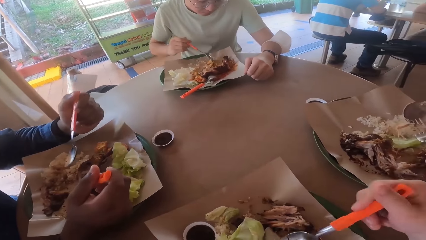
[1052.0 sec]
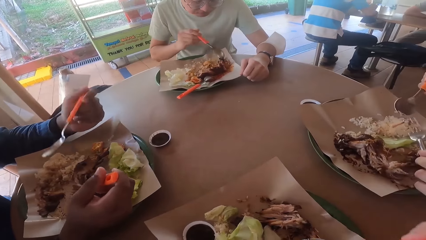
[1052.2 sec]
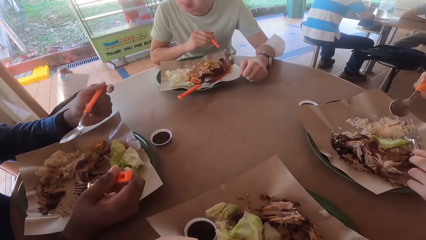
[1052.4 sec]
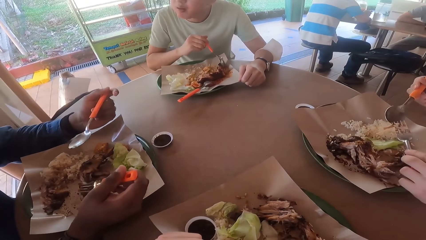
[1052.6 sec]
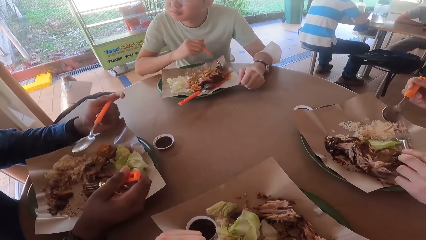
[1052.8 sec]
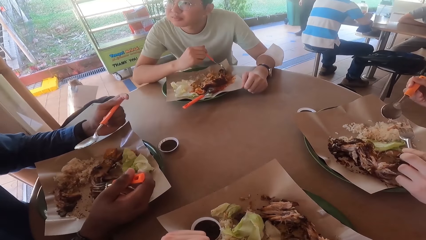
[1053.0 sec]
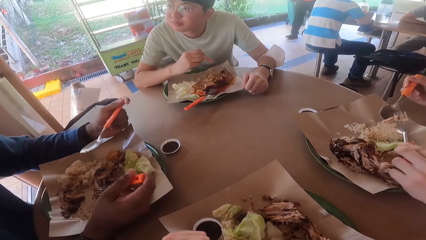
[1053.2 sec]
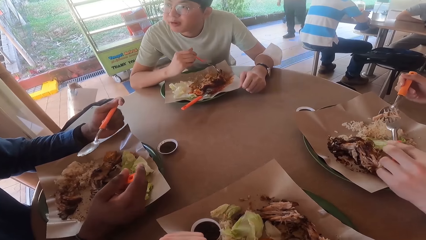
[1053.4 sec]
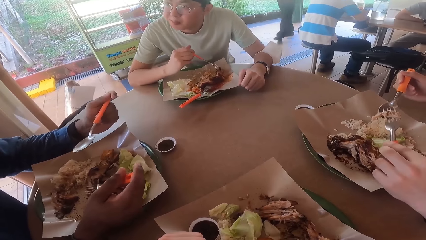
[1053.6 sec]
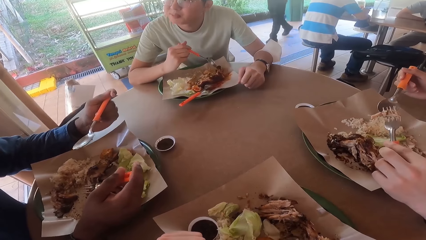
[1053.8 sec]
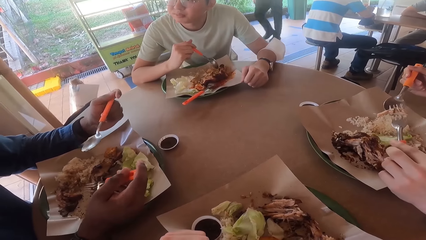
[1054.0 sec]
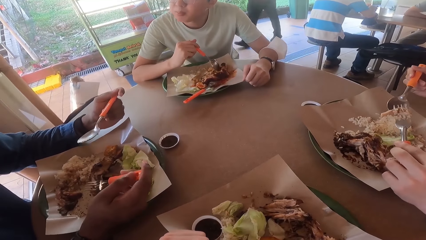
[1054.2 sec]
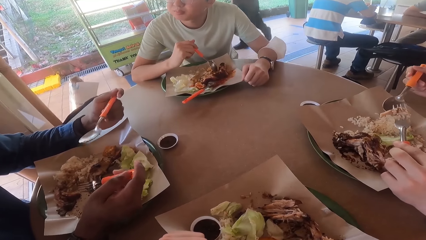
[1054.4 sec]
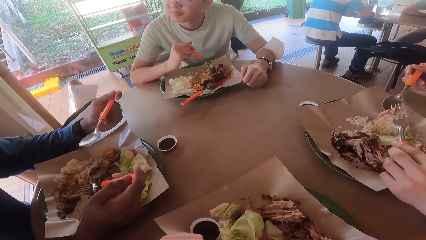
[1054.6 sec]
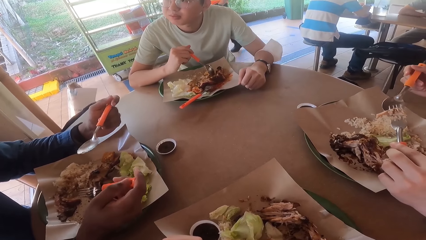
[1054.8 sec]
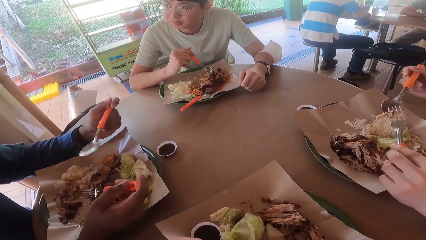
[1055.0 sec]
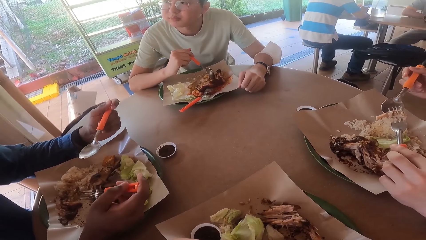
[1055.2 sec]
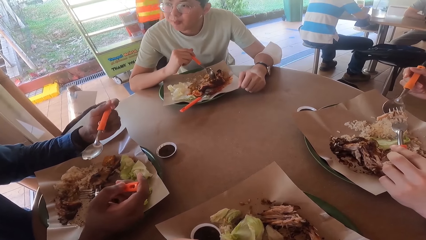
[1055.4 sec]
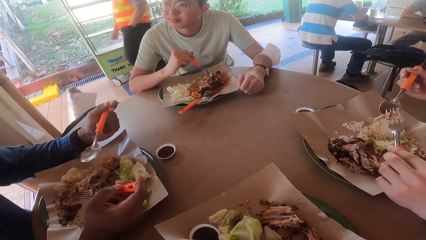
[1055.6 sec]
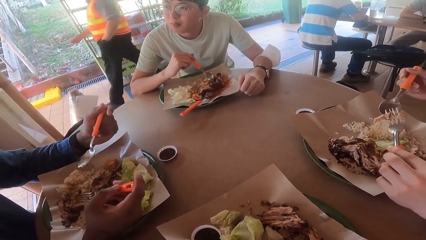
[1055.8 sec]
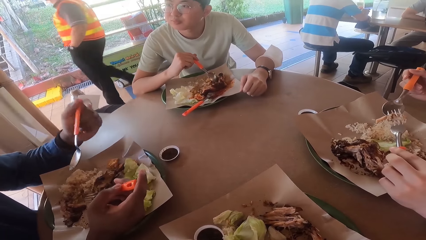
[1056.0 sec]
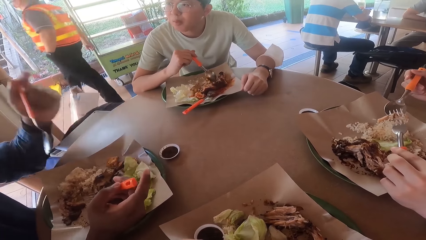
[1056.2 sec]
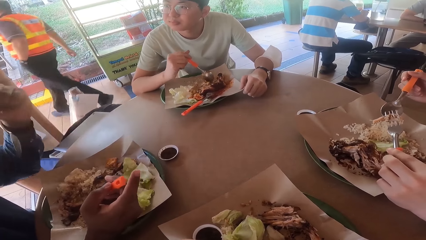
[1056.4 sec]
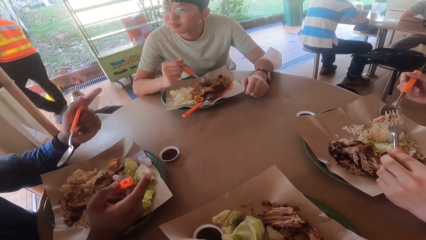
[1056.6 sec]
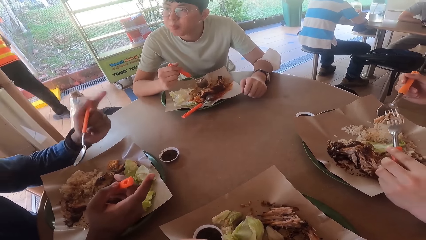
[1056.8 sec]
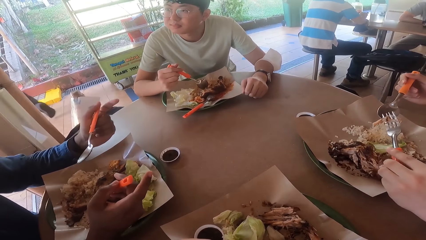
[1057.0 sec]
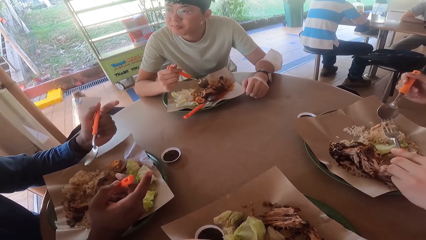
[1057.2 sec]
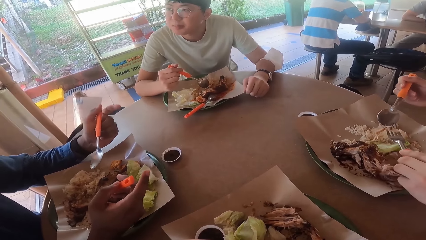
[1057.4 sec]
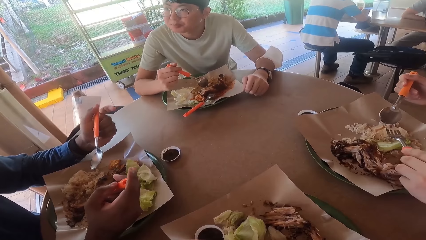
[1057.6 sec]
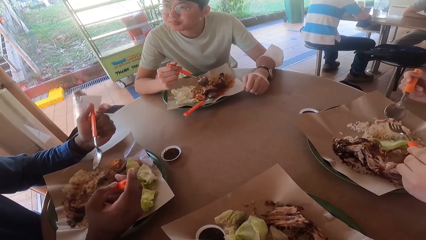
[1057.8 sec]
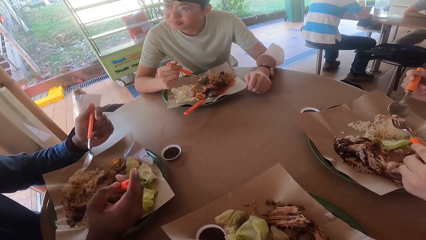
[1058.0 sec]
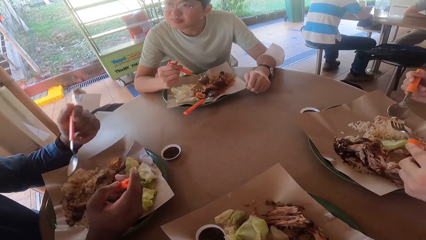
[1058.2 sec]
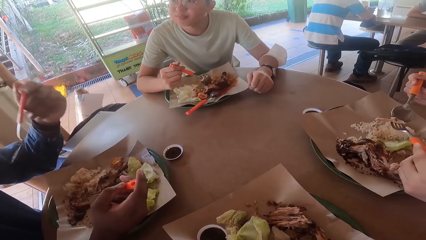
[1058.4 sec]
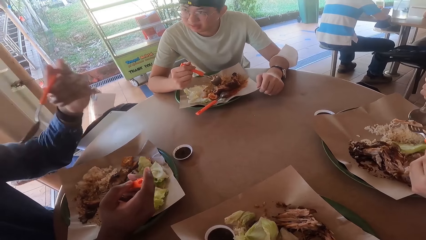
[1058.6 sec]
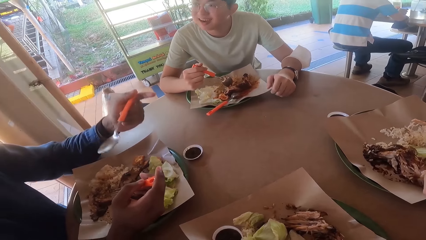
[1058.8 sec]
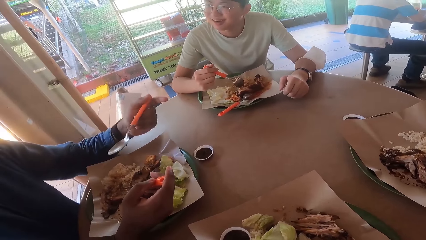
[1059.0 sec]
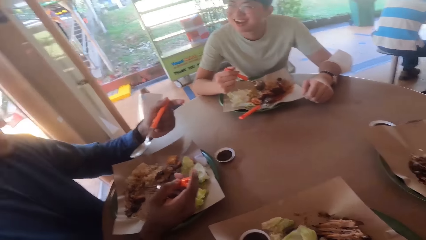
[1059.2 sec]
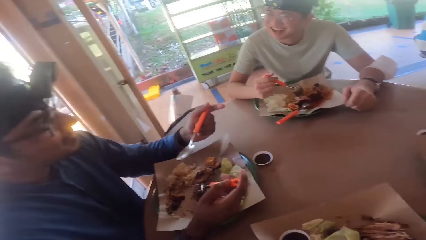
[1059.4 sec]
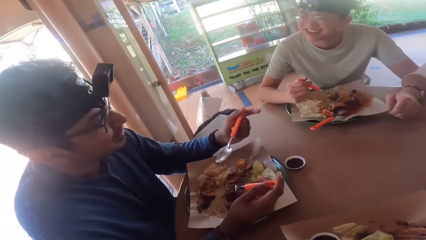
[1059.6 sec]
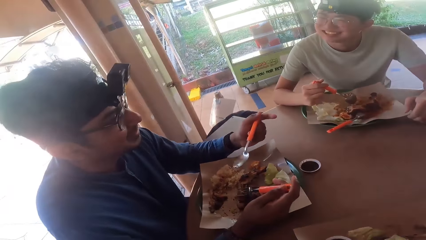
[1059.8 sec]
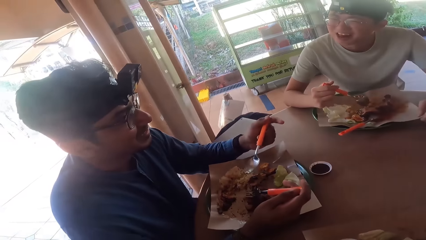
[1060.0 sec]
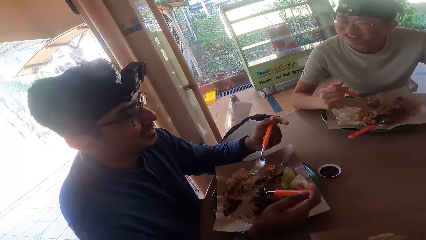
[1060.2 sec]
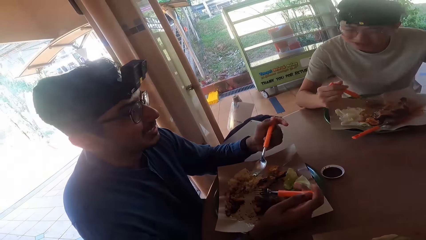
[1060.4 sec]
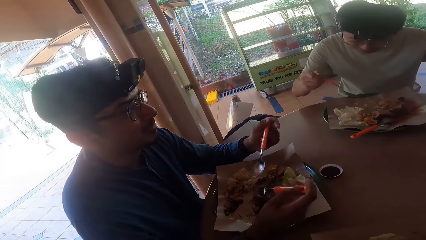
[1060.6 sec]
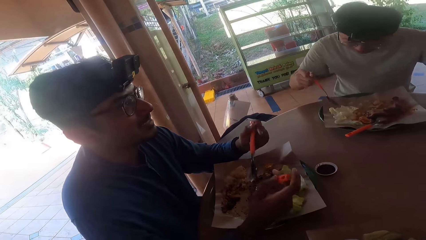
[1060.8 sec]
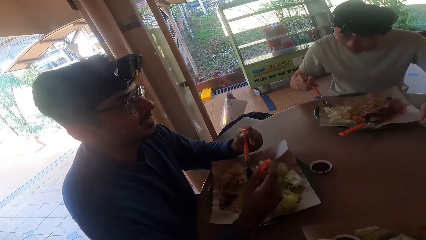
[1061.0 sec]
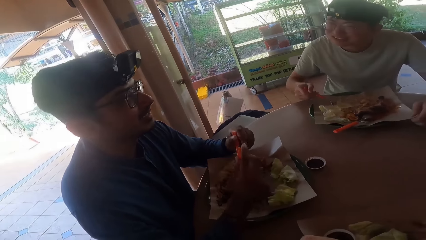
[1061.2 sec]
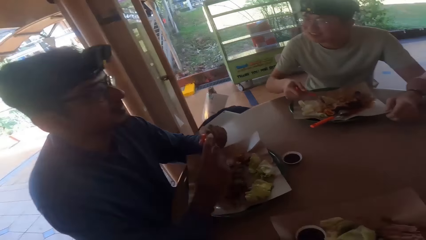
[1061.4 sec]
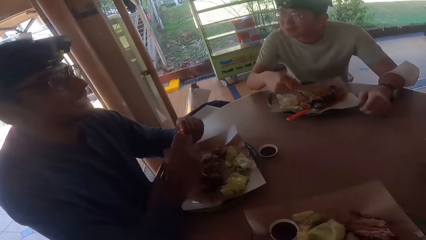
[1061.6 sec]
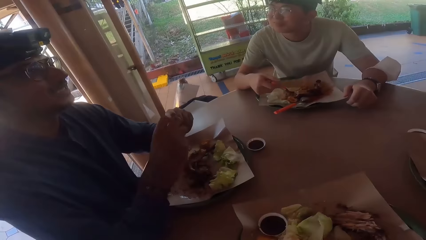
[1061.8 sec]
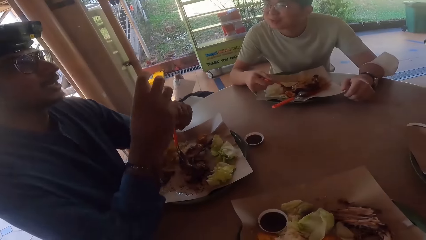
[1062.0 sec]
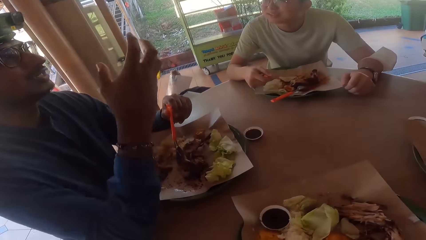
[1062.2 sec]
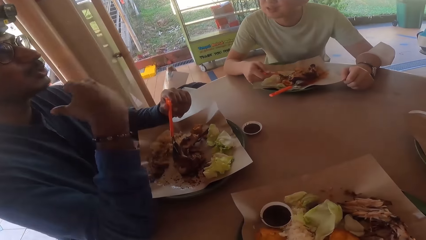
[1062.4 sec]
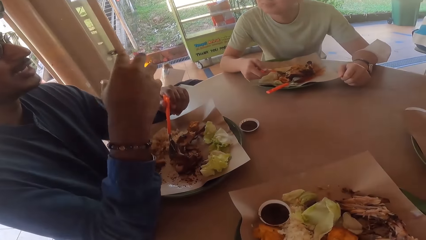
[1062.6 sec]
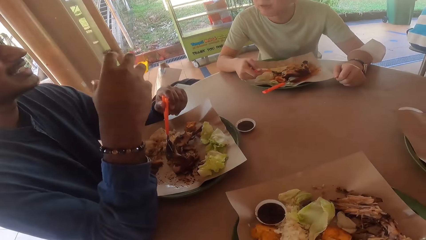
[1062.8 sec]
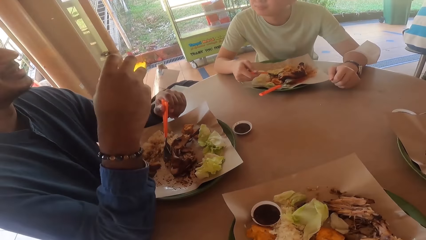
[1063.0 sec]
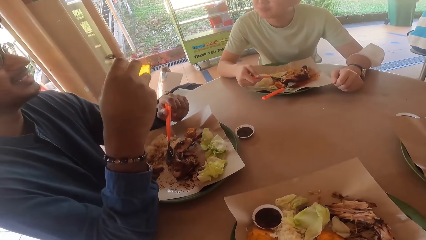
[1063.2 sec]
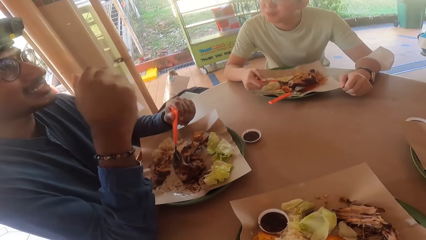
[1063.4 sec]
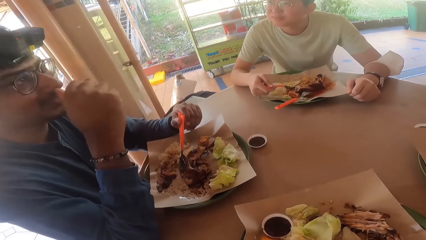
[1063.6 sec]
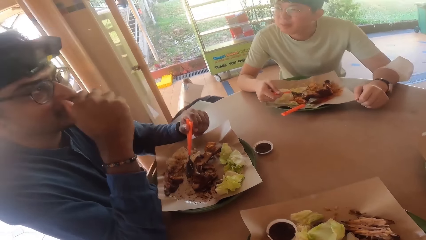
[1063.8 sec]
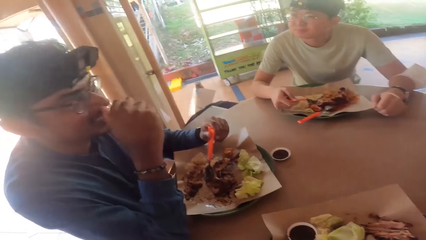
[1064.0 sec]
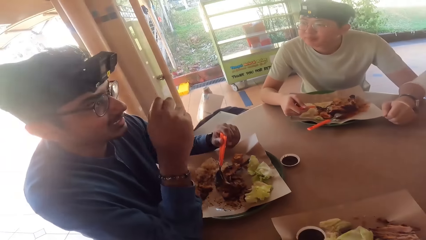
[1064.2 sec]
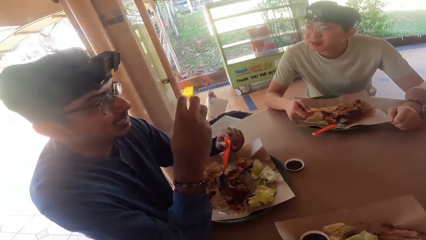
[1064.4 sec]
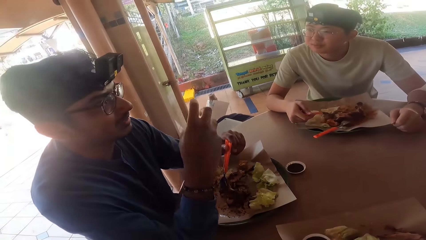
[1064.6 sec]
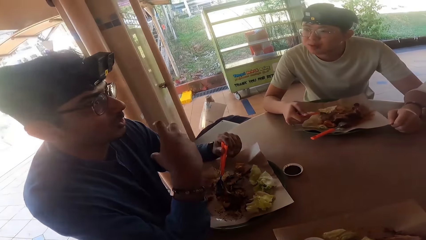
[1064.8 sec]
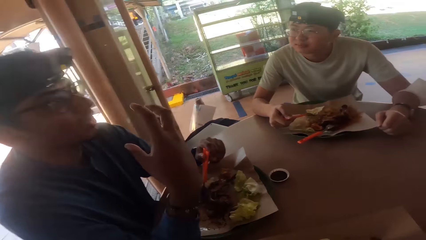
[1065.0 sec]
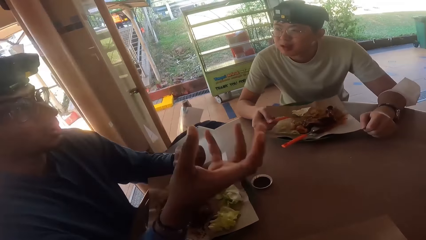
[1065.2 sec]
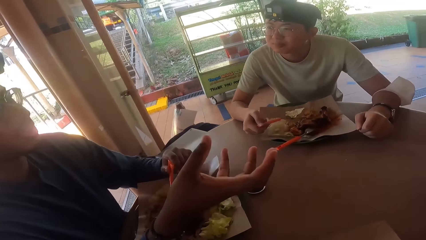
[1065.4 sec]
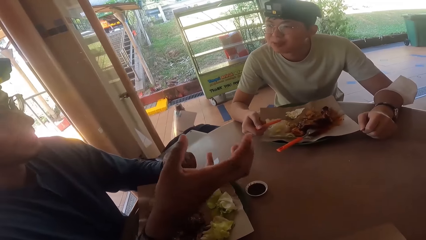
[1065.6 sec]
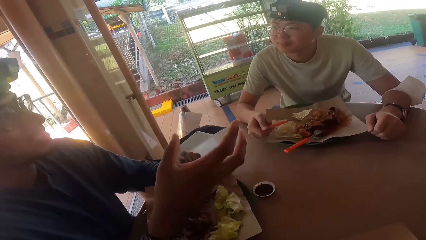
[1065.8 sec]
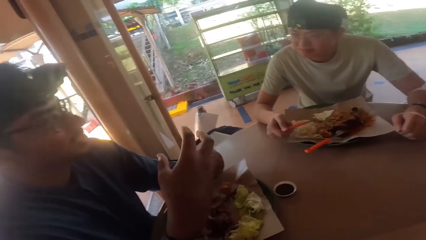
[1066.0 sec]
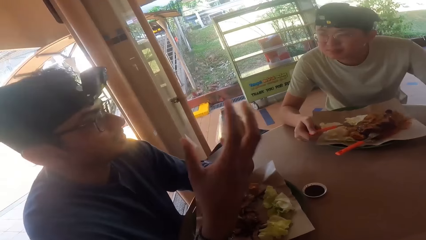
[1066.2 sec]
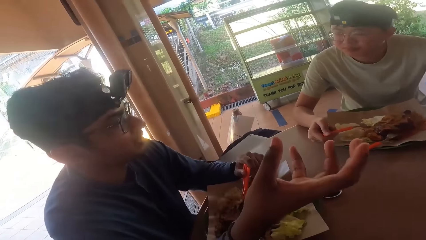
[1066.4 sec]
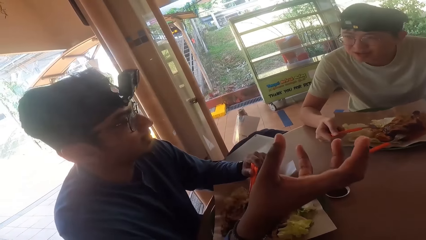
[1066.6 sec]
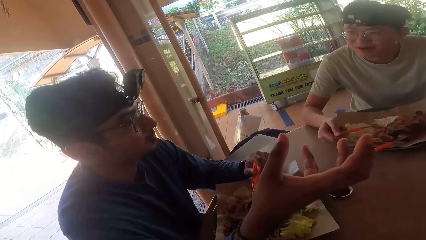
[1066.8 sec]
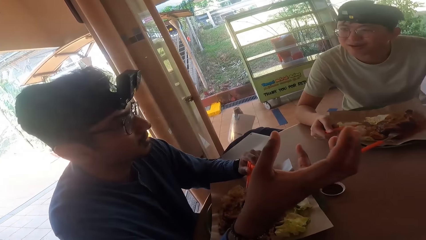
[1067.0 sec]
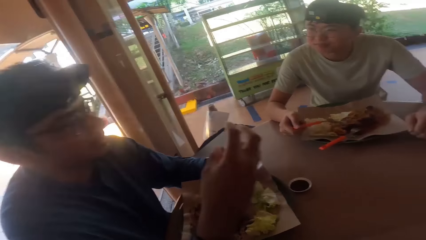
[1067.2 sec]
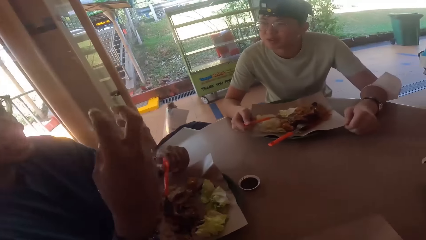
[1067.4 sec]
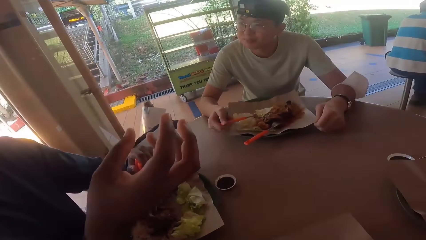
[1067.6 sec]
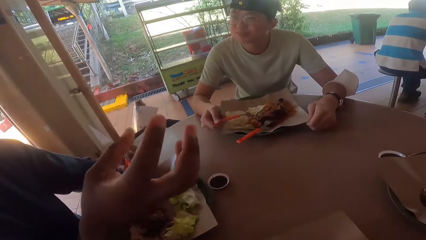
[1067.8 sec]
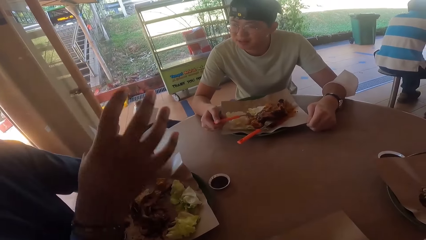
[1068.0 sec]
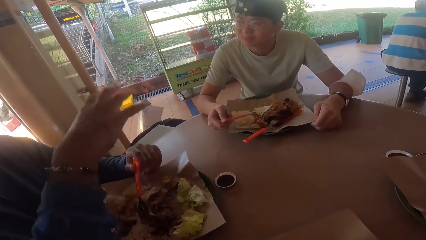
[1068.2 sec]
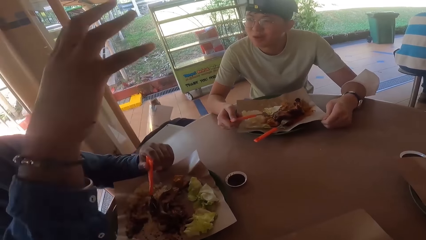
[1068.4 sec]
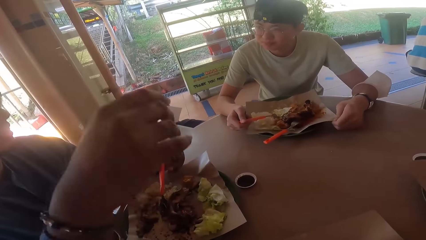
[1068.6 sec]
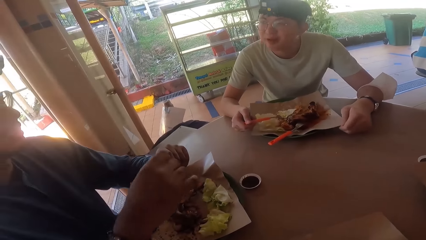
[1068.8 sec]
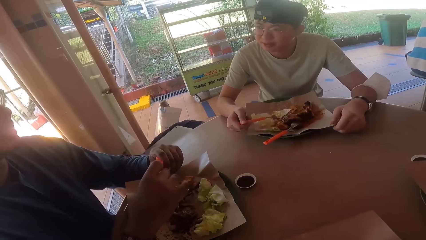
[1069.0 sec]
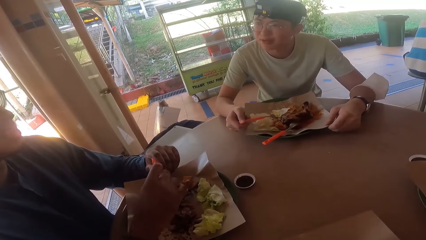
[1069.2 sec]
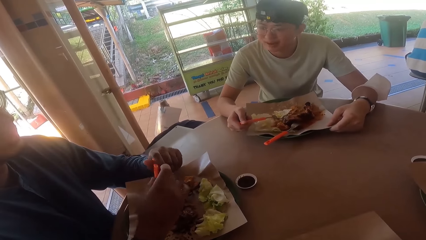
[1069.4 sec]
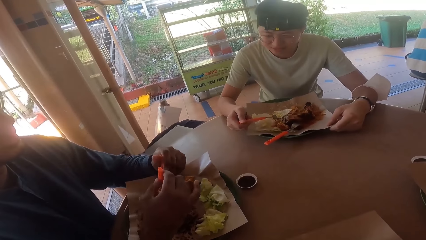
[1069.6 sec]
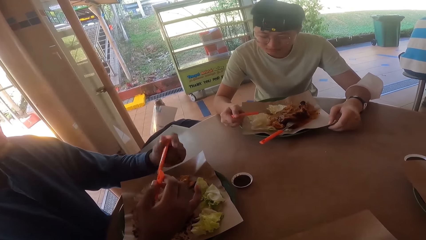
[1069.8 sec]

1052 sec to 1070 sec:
A man holds food with a fork and spoon. Another man holds a fork and spoon. A third man holds a spoon and converses with the second man. The third man converses with the second man again. The third man holds the spoon. The second man holds the fork and spoon. The third man converses with the second man. The second man holds the fork and spoon. The third man scoops lettuce with the spoon. The second man holds the fork and spoon. The third man converses with the second man and holds the lettuce with the spoon. A fourth man demonstrates with his hands on the table.
